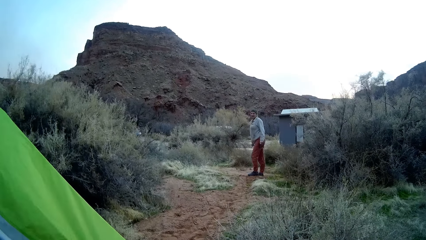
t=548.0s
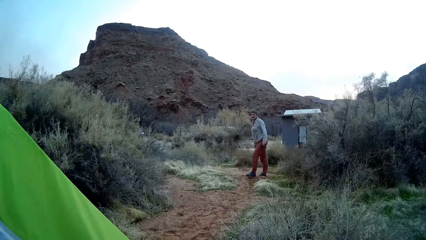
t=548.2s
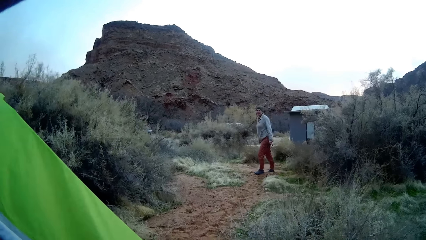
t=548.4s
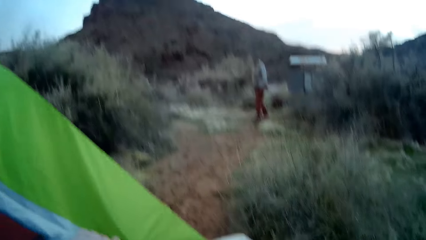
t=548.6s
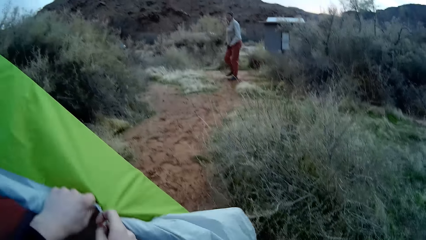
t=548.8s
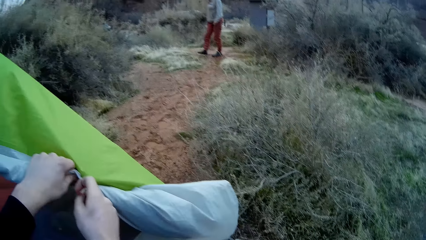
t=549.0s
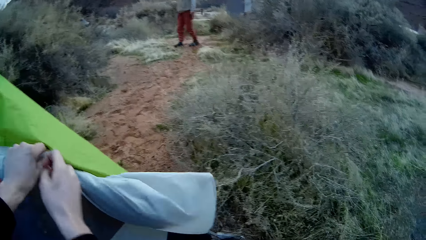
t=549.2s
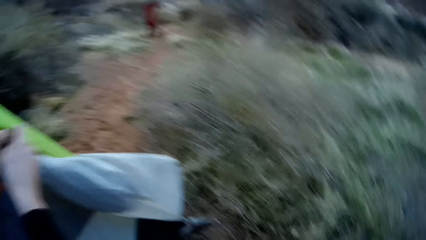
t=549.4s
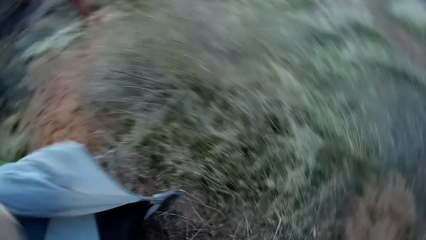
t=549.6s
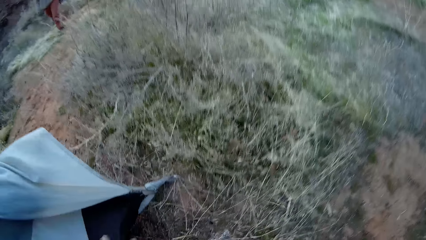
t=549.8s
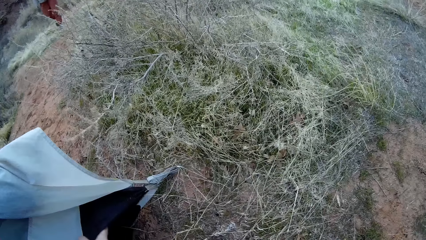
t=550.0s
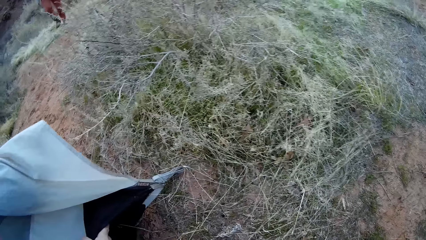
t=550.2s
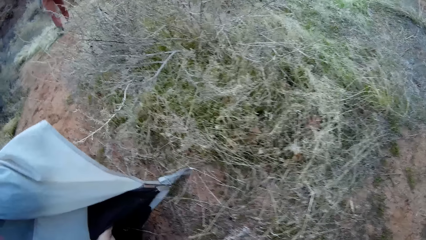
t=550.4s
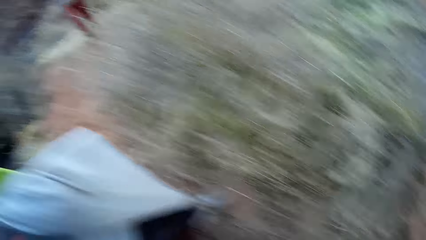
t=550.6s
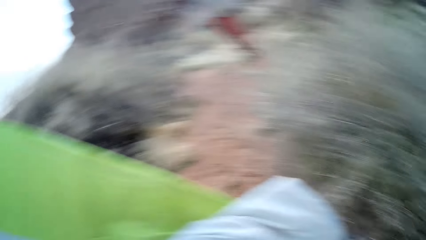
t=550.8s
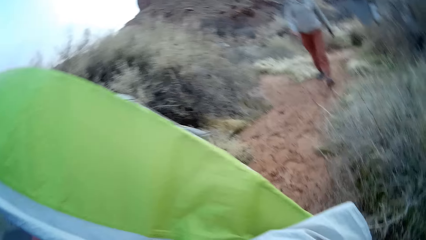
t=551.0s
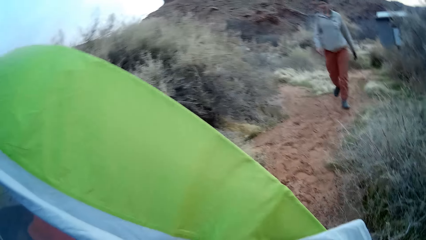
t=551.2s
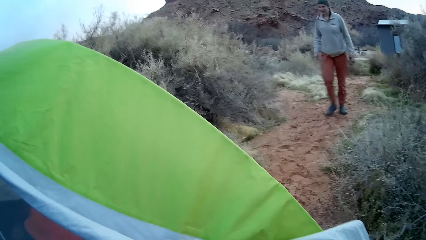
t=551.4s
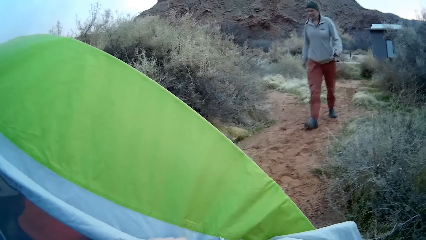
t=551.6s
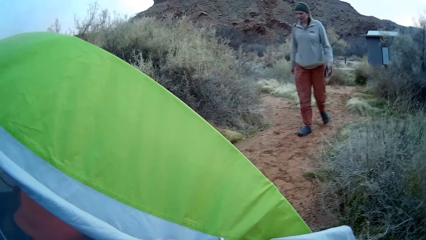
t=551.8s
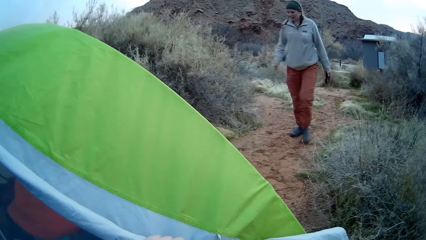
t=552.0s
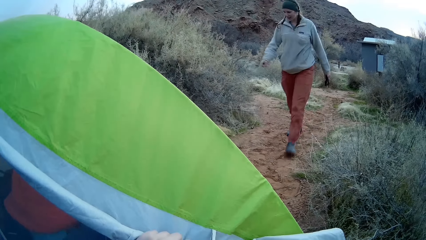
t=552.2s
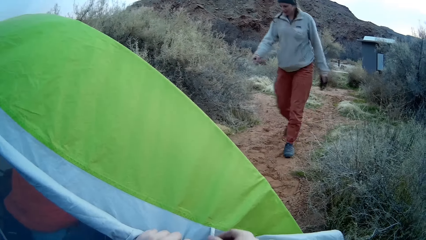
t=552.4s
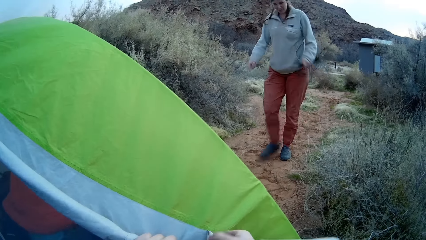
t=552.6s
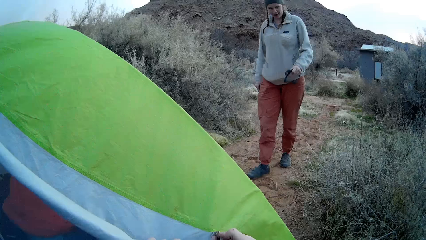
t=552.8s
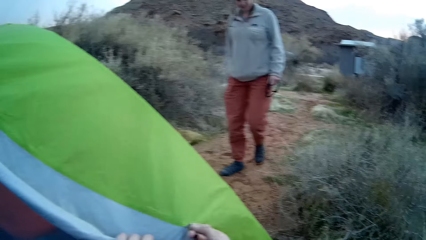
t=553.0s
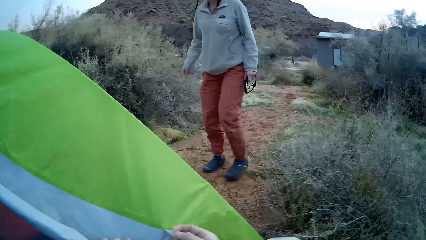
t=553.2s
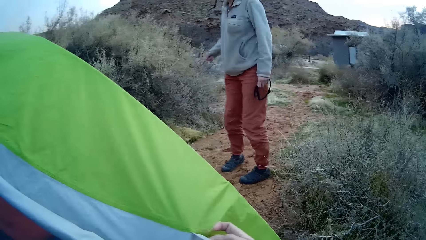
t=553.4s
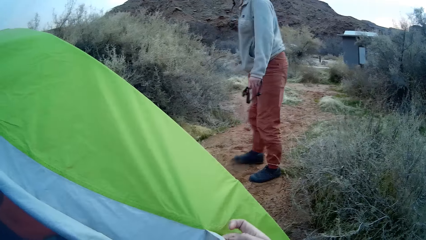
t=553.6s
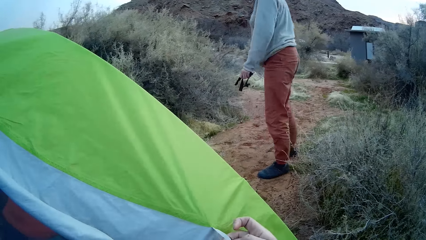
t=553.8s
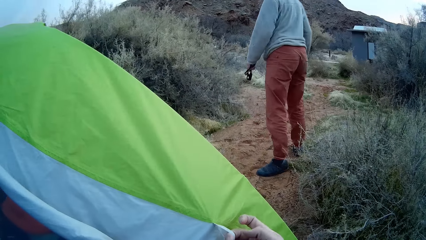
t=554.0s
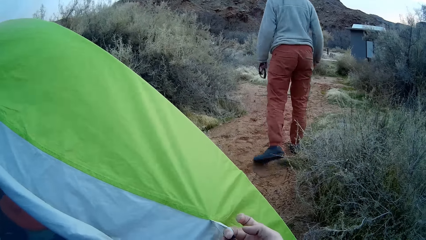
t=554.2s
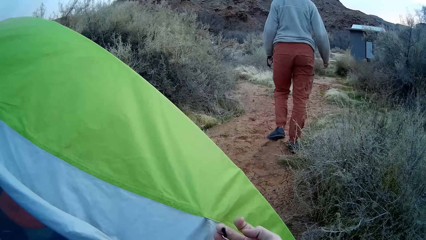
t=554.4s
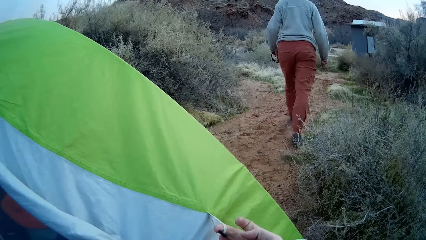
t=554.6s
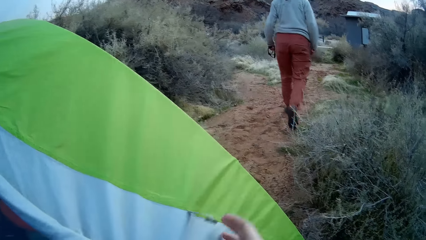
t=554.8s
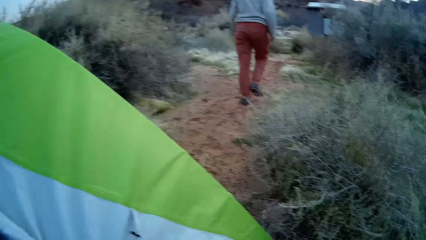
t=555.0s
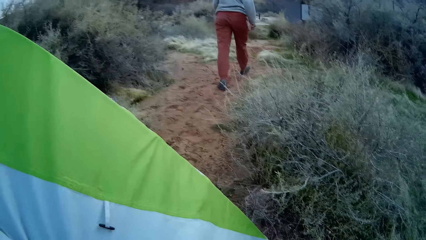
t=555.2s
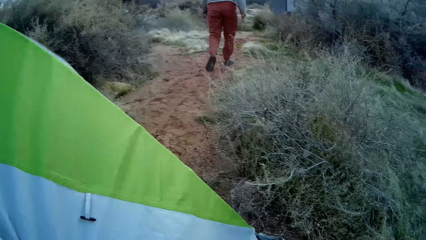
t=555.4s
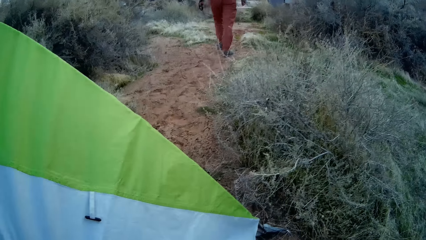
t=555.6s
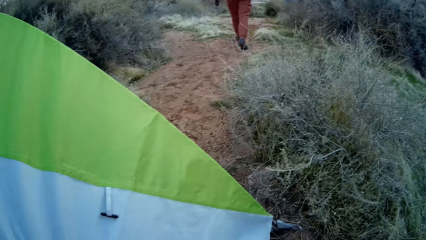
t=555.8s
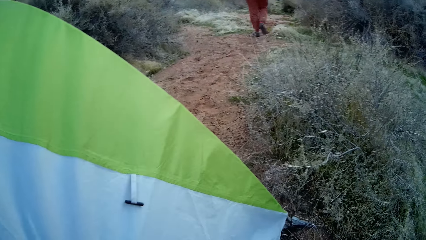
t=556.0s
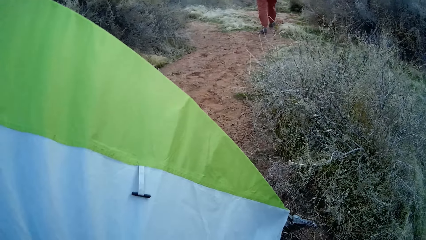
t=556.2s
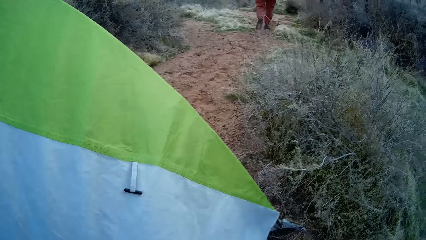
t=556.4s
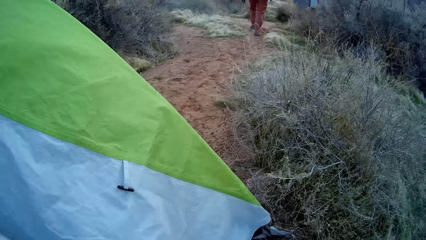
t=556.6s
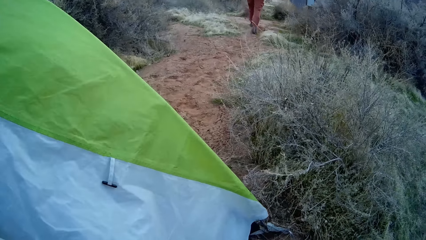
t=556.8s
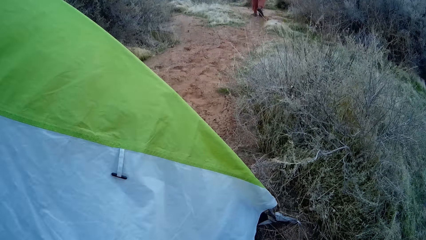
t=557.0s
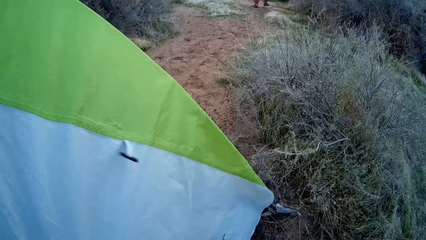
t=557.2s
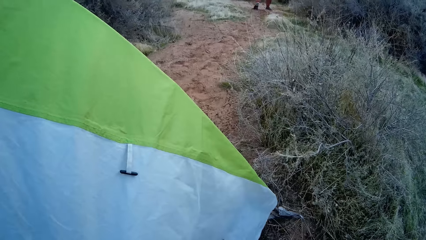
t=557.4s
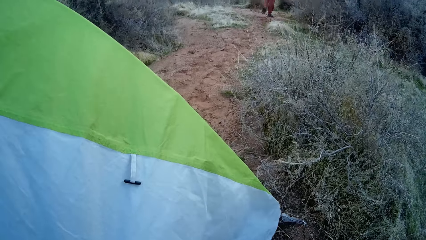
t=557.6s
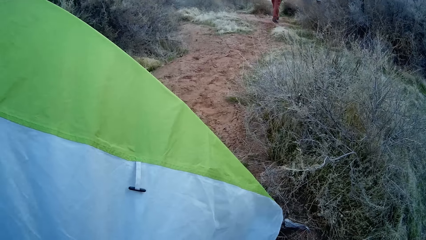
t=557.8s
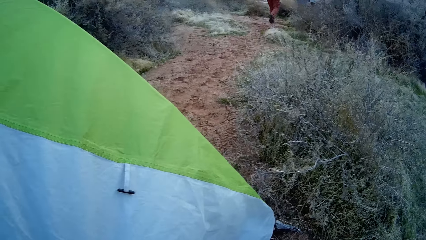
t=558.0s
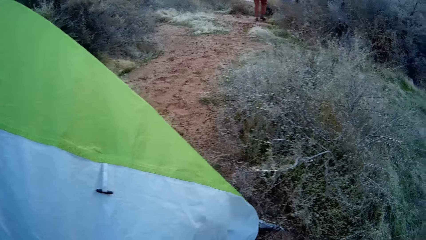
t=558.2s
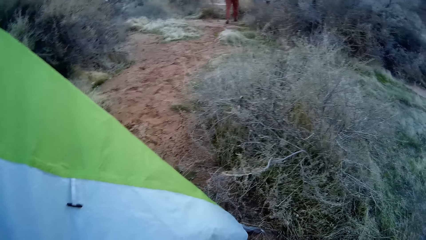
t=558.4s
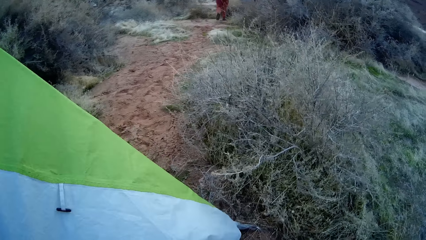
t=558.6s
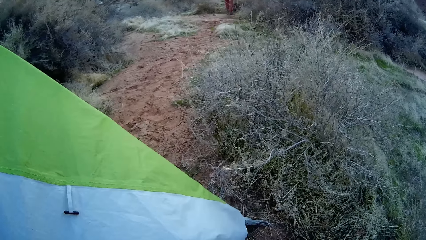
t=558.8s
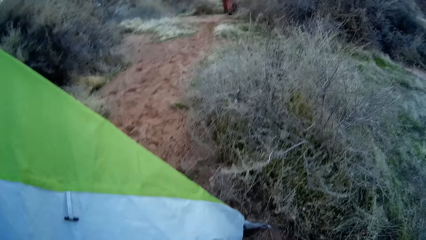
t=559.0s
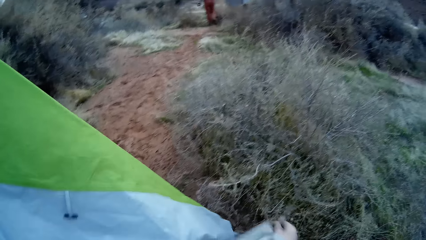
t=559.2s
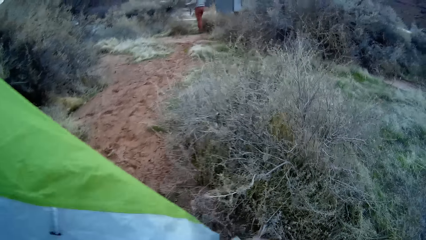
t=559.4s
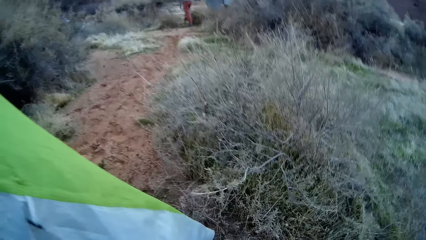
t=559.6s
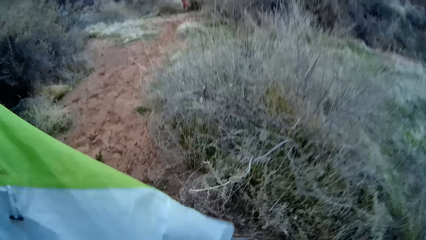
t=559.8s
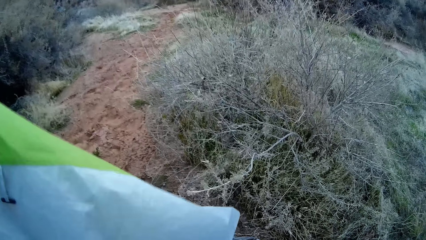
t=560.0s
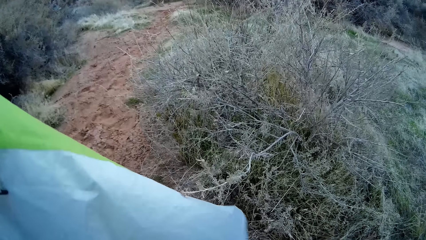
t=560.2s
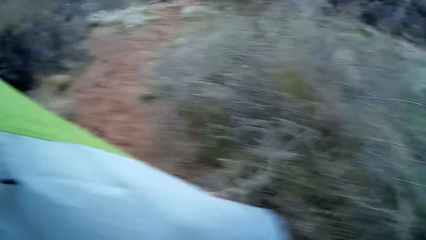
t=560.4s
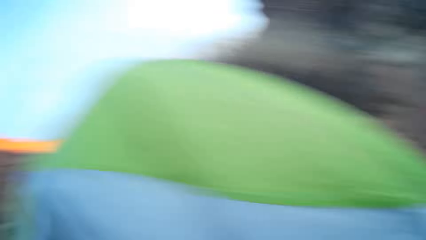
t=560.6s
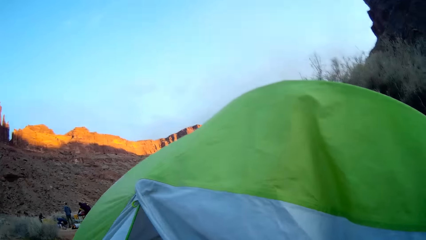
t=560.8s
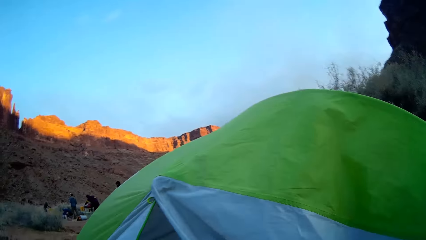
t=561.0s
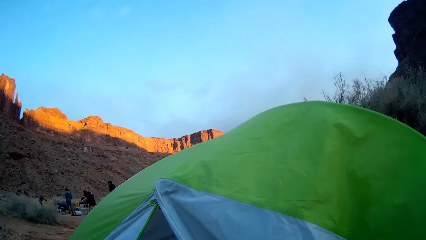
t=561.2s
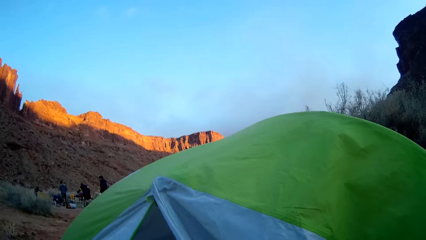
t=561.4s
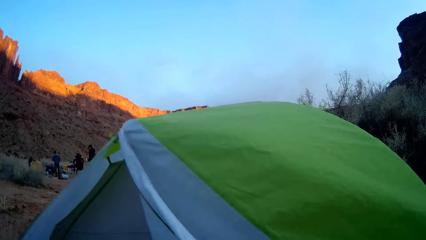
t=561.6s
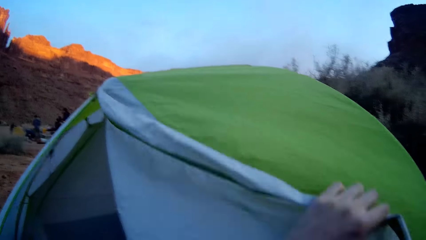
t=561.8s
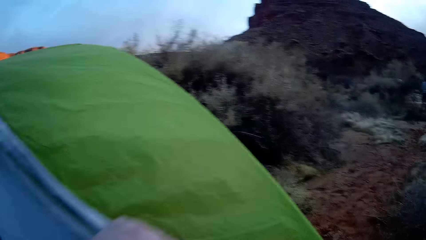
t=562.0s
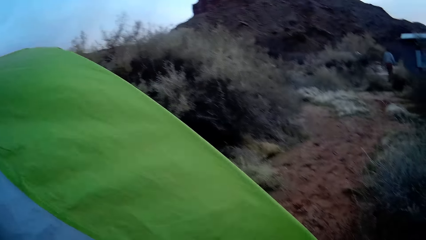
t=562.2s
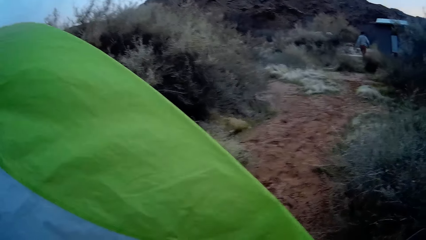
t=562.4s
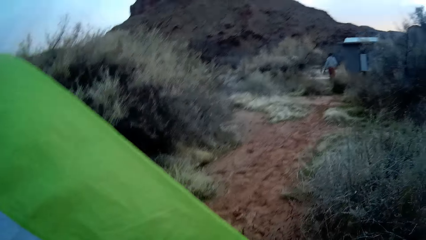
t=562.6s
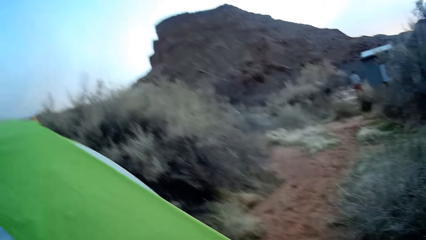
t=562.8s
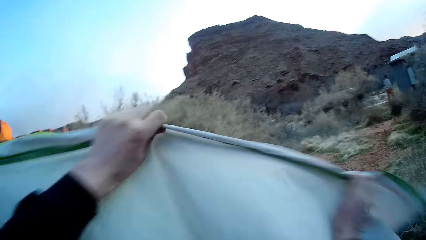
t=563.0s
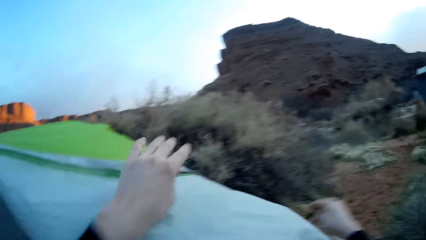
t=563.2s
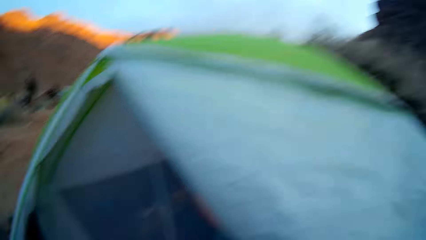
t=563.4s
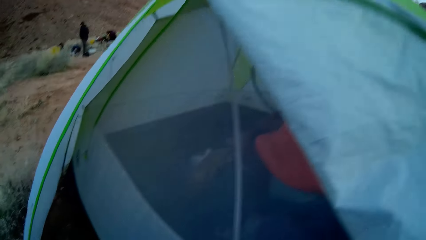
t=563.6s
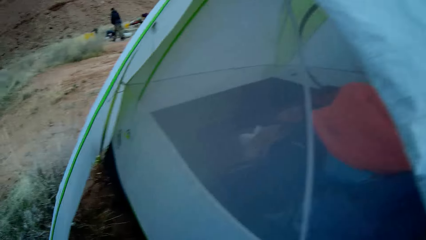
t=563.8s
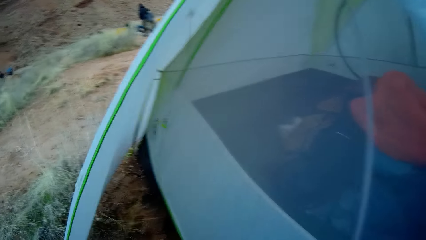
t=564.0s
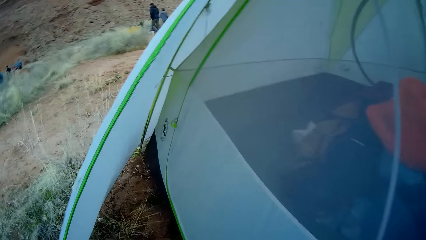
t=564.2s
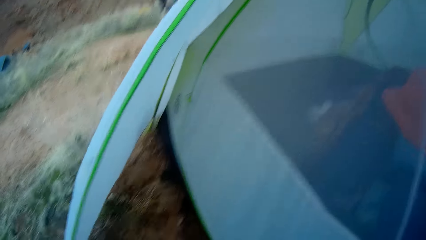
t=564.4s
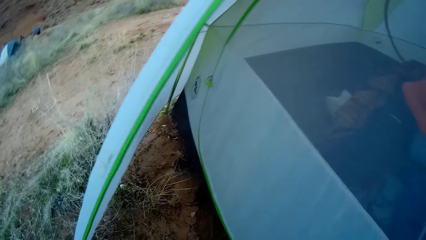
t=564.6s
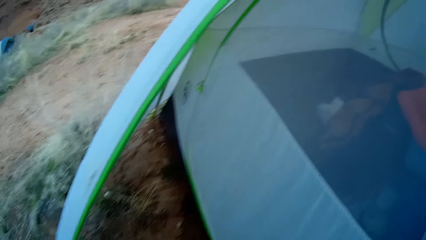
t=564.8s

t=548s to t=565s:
The camera wearer adjusts the tent. They look around. They stare at the tent. A person, another person and a third person sit around the camping site. The camera wearer folds the tent. They look around the tent.
